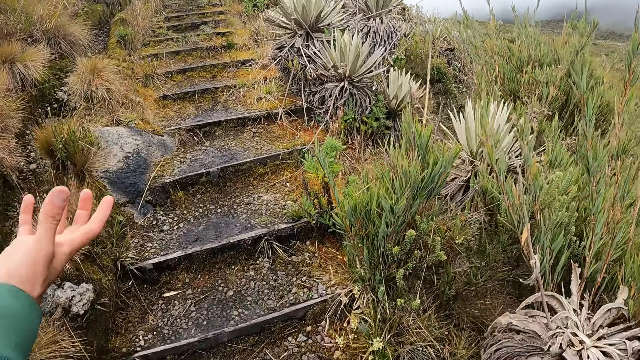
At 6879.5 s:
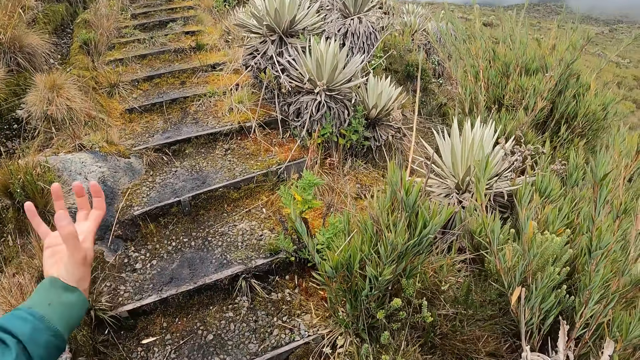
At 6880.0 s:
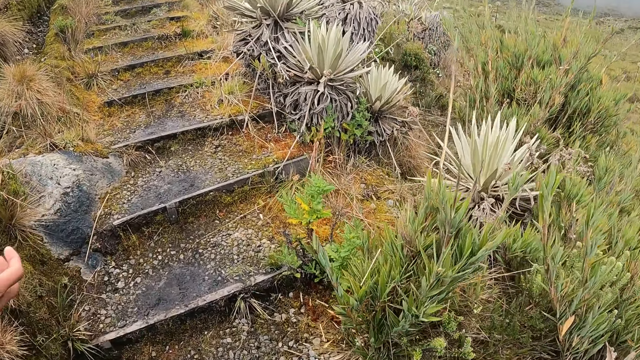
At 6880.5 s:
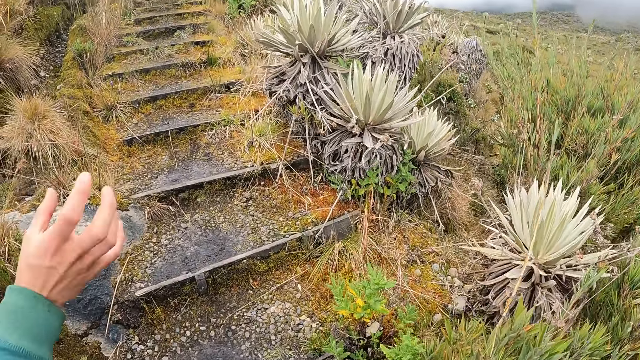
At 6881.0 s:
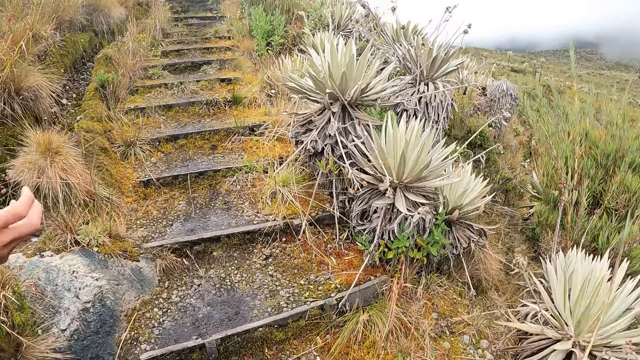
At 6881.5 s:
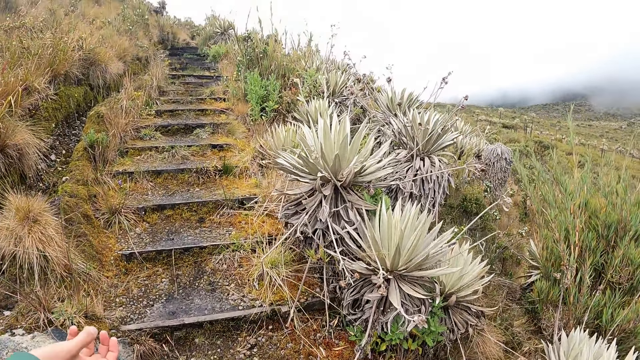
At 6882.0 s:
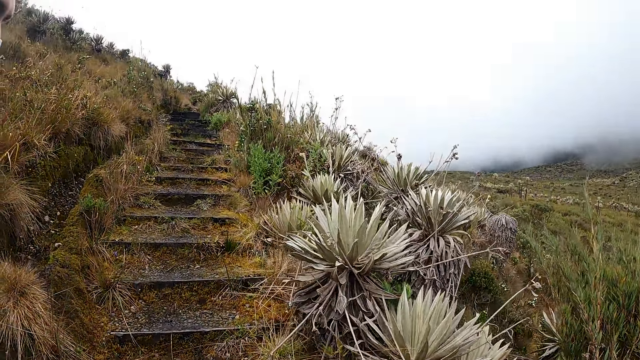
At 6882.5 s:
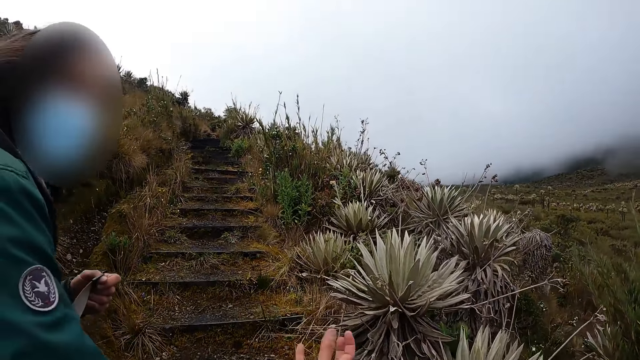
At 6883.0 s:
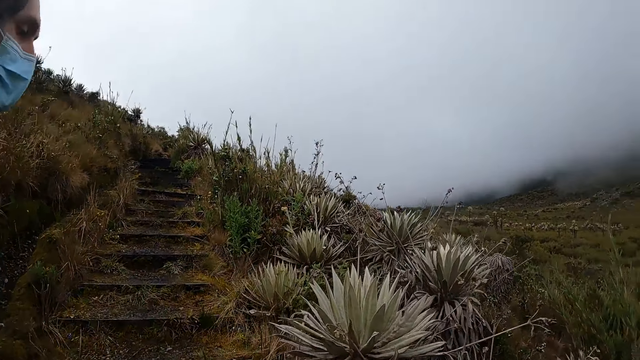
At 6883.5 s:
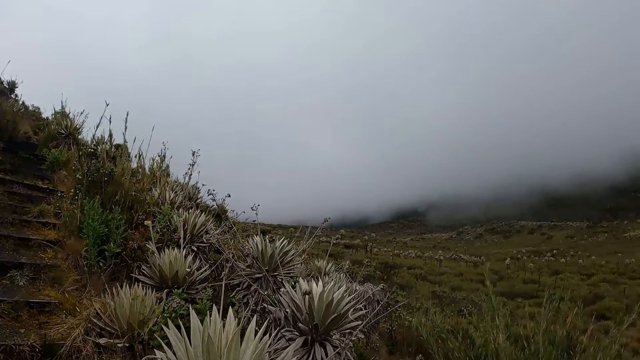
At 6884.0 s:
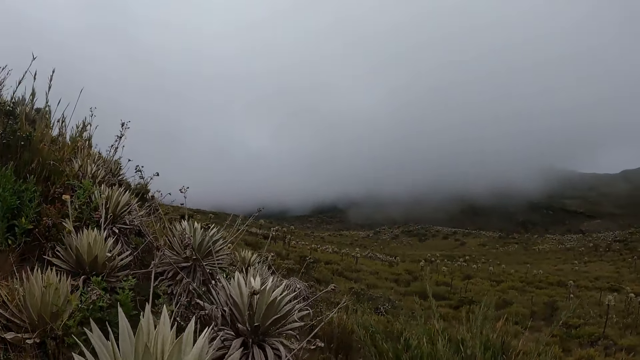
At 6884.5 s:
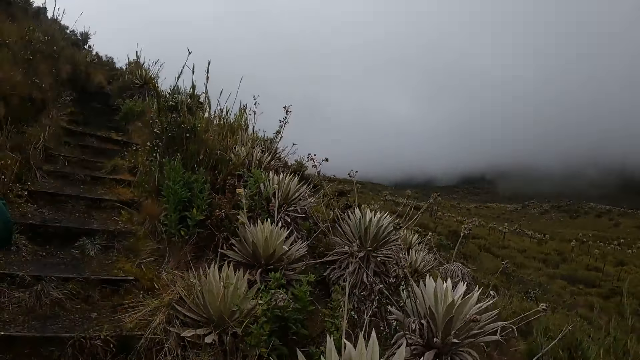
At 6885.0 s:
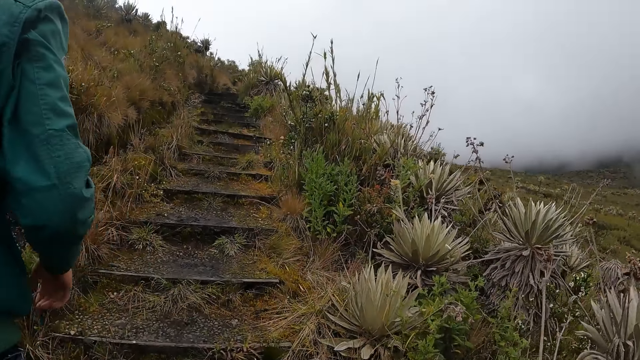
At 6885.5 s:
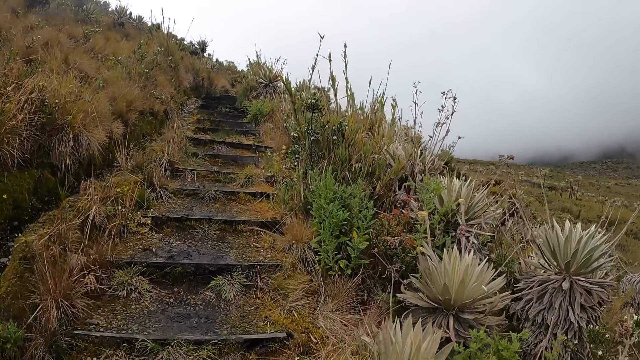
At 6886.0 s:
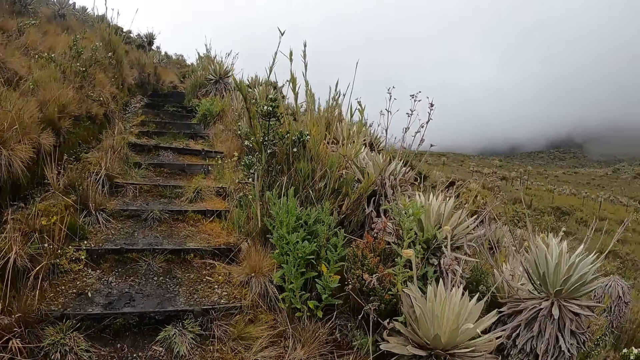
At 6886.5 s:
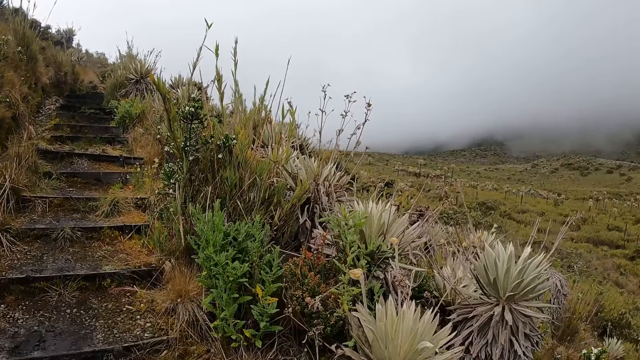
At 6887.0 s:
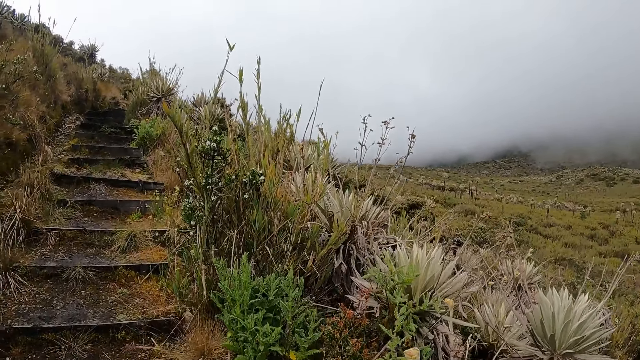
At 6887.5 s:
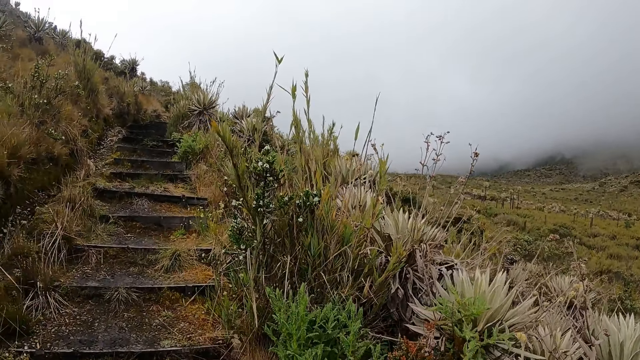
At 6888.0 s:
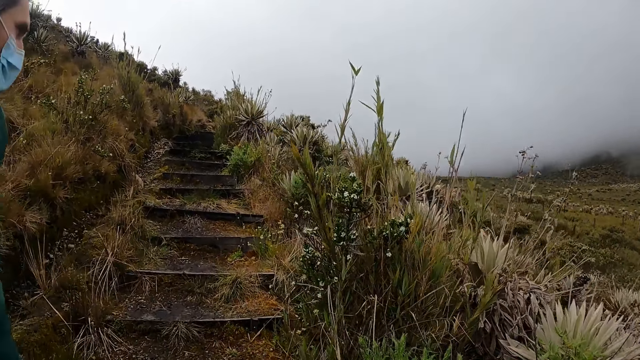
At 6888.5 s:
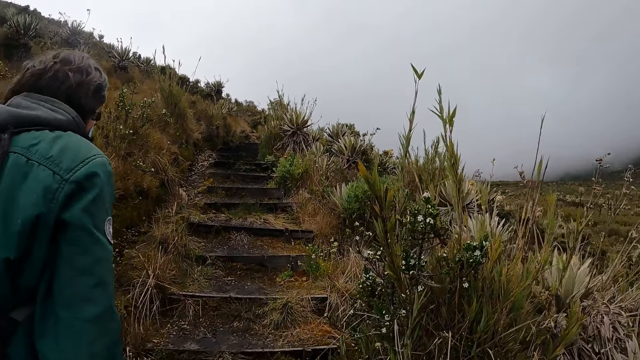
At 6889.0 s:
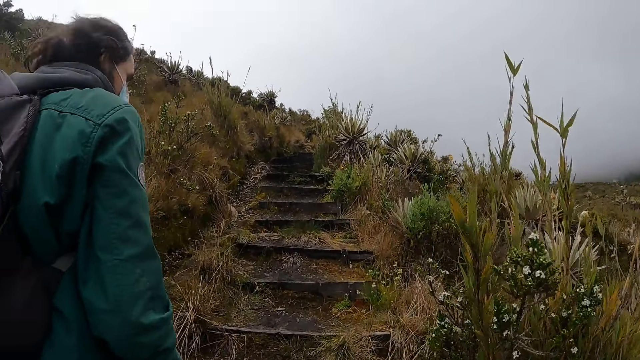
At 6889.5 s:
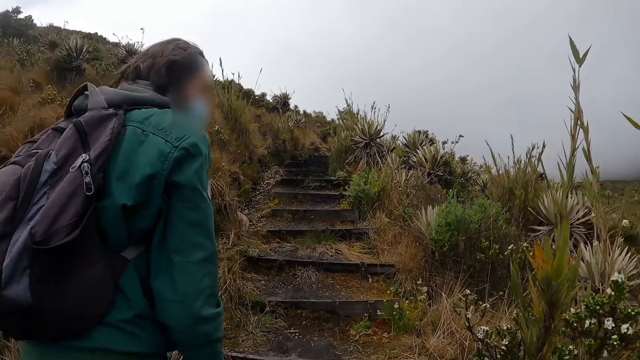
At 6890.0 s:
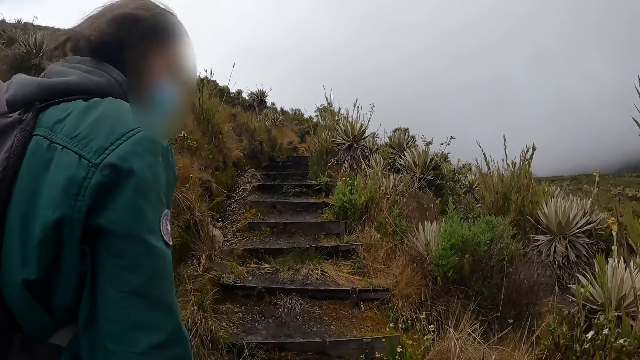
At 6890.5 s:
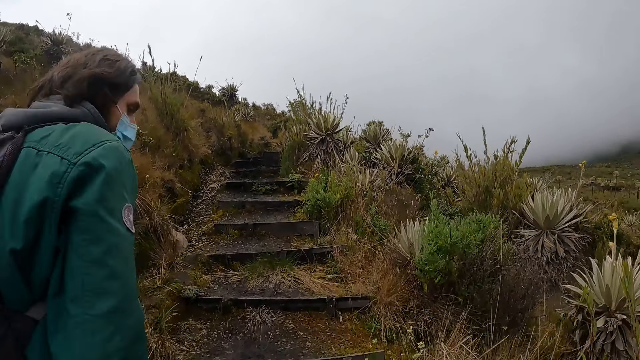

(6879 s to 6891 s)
The man holds the bag straps with his left hand.

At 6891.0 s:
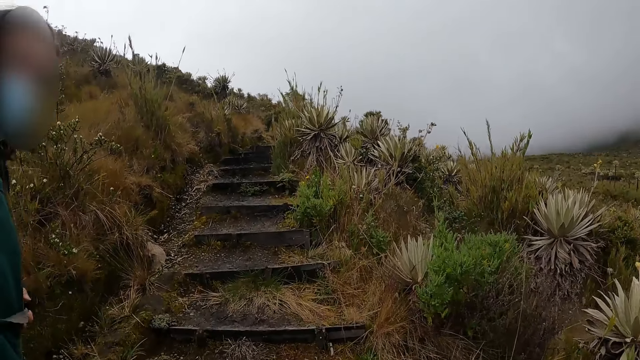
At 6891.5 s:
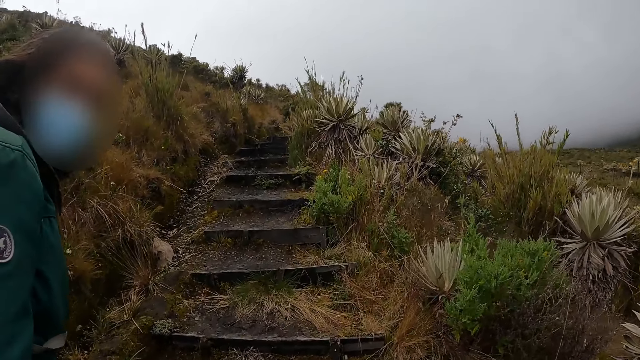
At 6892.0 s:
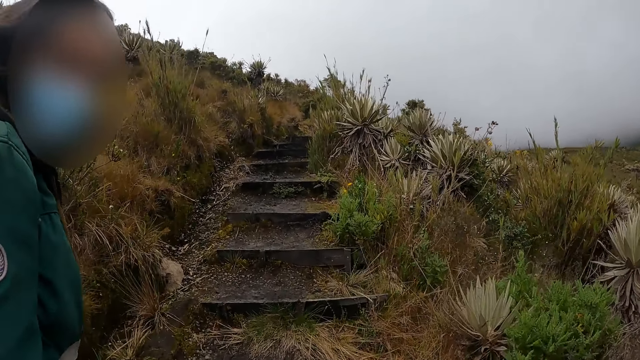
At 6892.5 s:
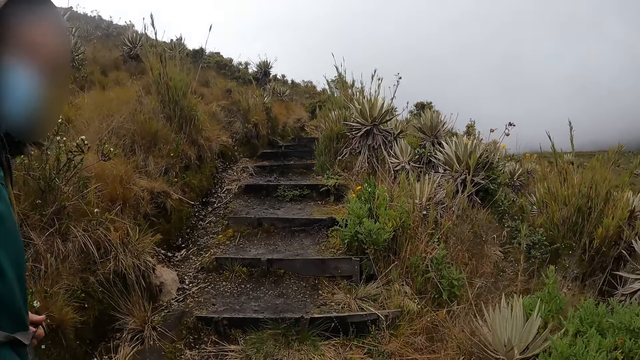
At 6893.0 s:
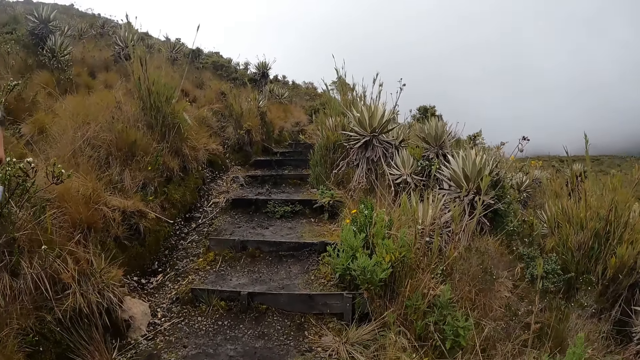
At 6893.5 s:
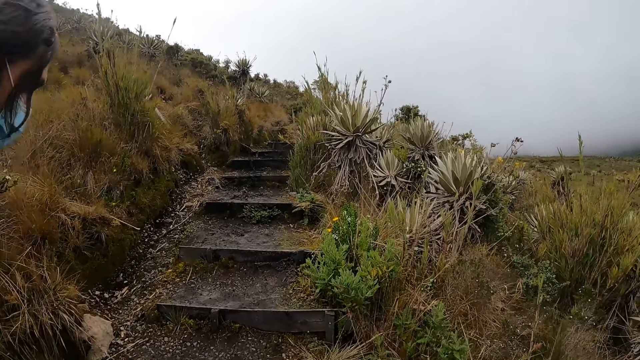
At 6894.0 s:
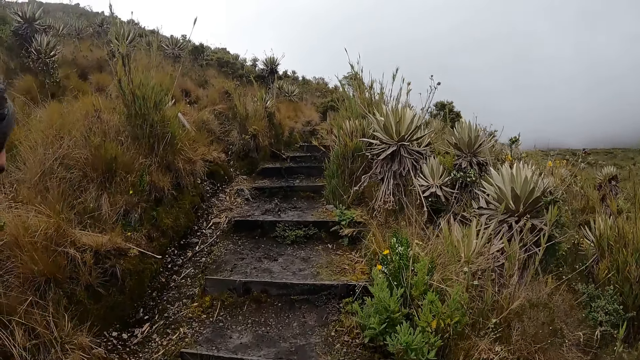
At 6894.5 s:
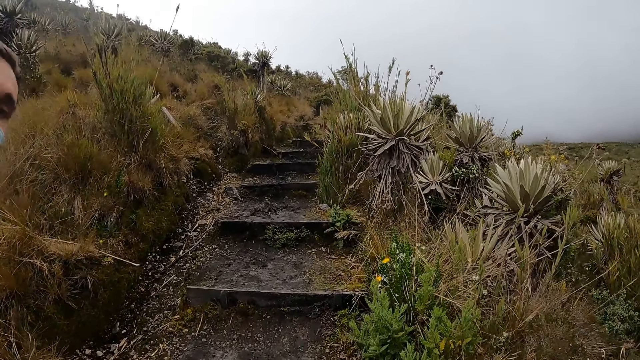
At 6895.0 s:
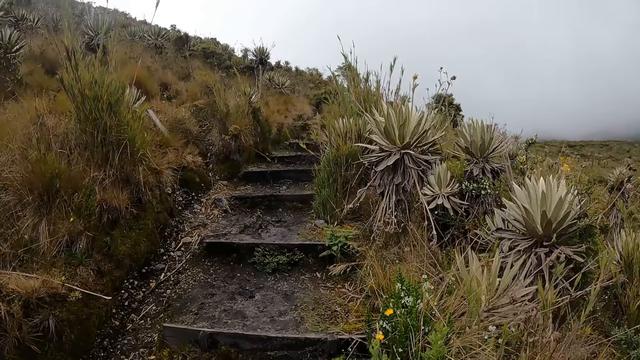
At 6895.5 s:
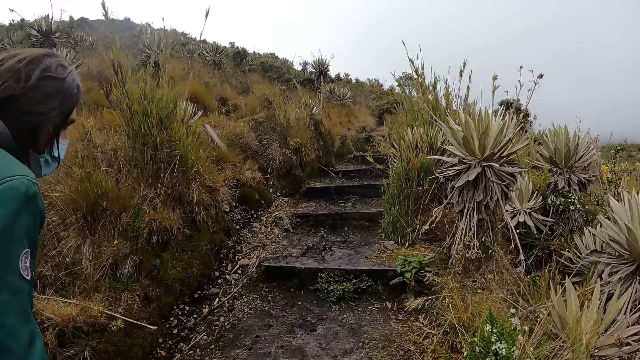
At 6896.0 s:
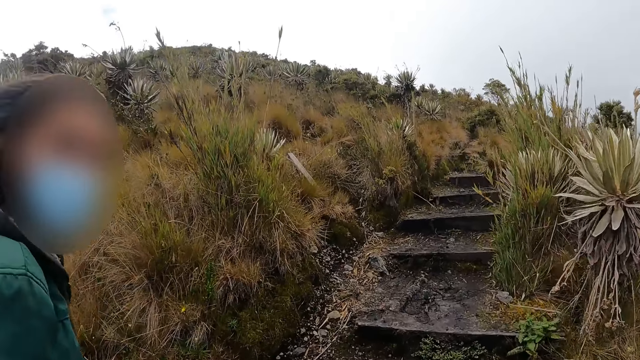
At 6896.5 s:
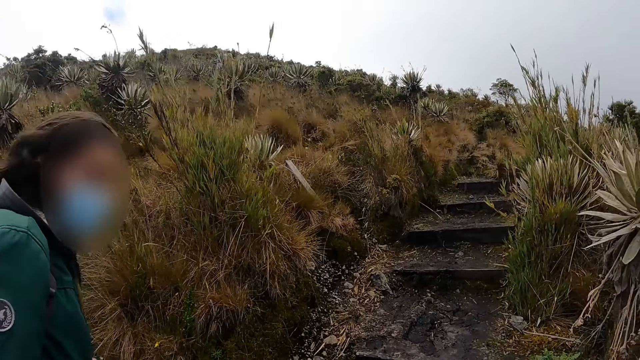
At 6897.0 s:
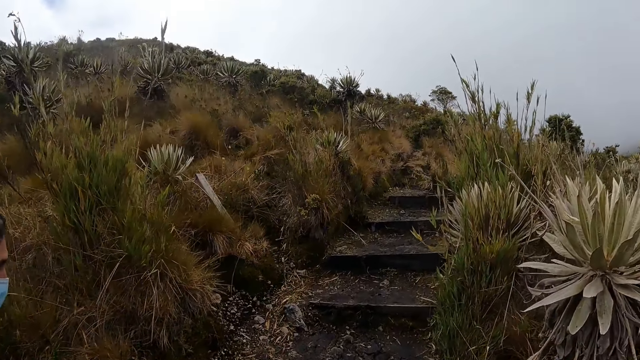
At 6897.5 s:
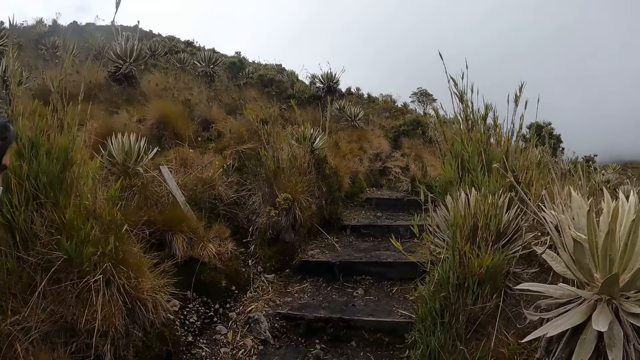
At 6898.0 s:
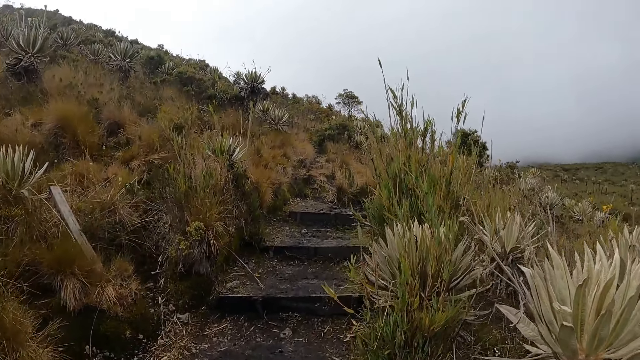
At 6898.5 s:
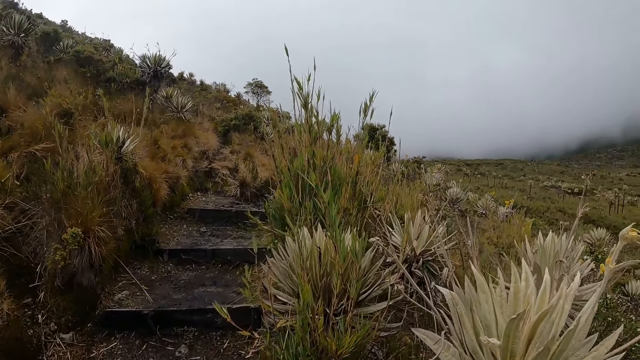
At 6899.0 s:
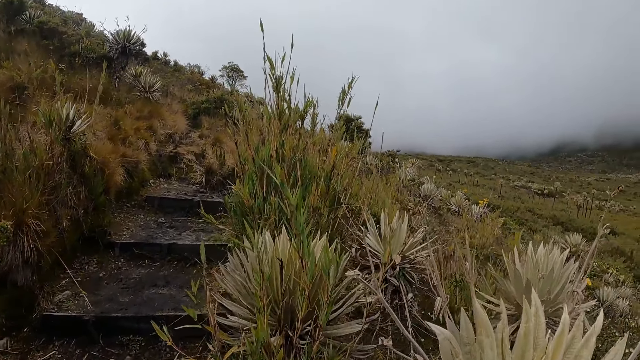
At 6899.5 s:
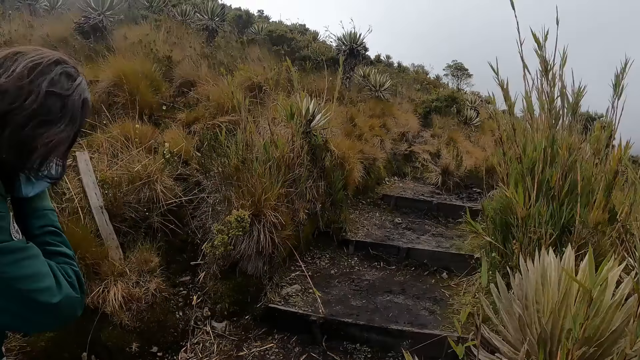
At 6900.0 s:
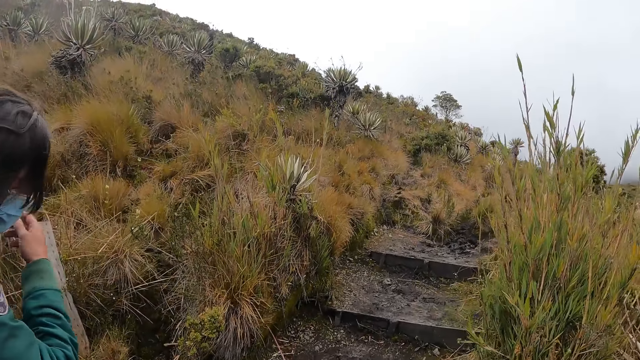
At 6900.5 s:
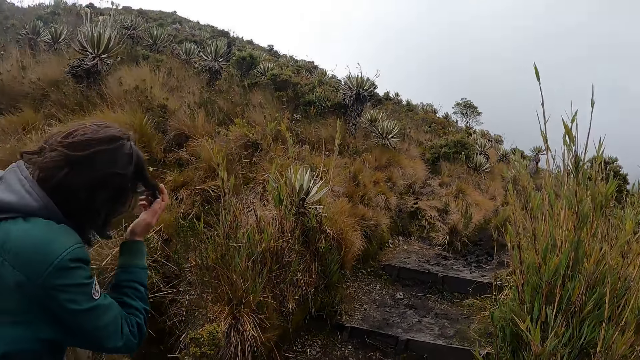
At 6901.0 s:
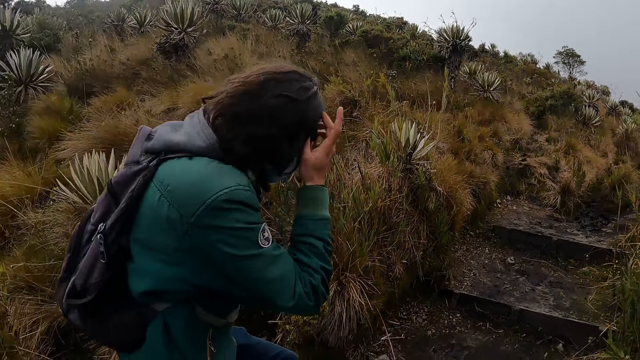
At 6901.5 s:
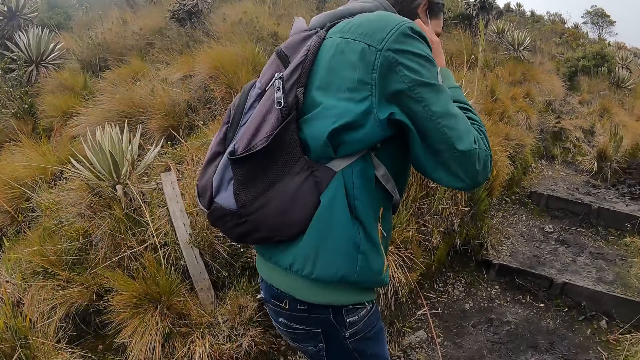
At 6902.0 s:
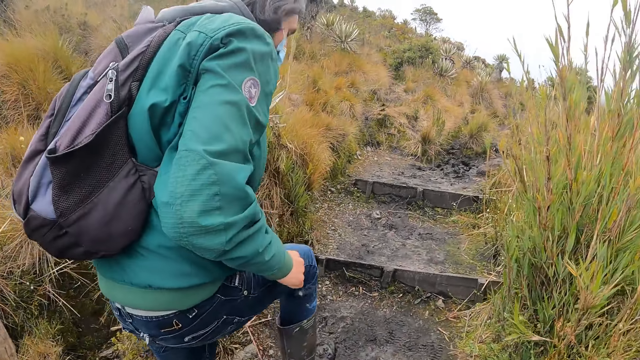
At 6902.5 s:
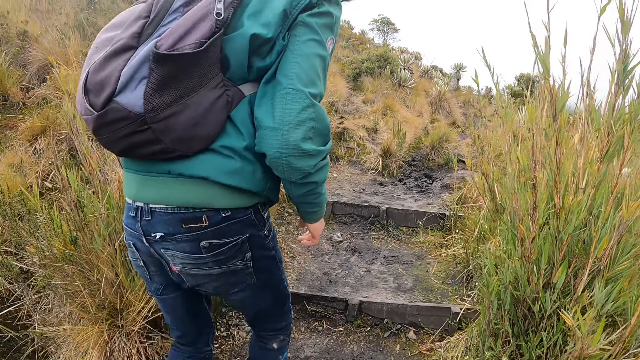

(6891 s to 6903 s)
The man adjusts his jacket with his right hand. He adjusts his hair with his right hand.
